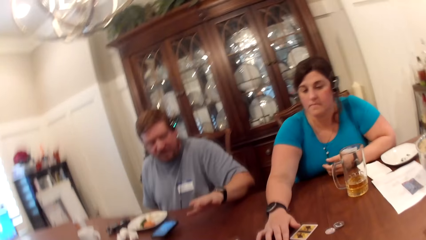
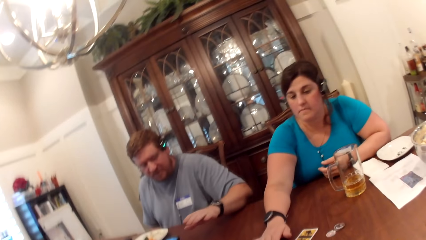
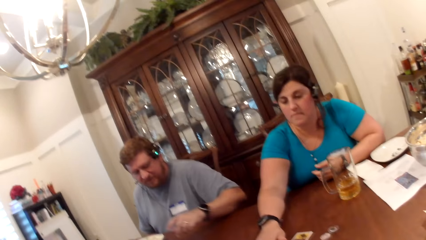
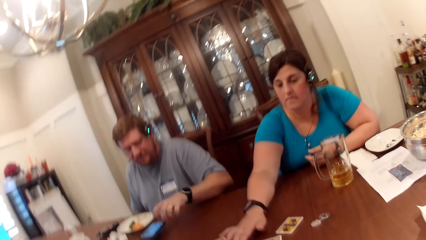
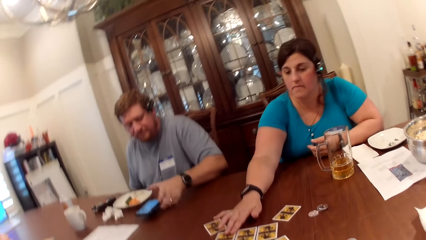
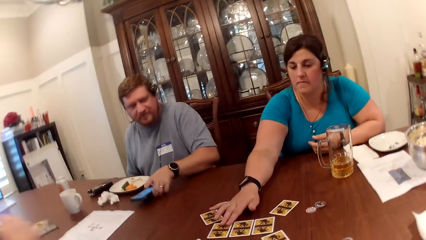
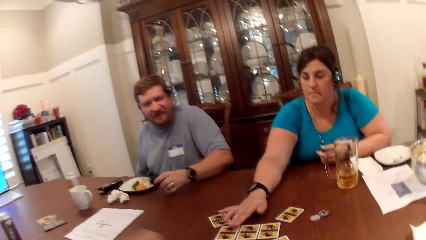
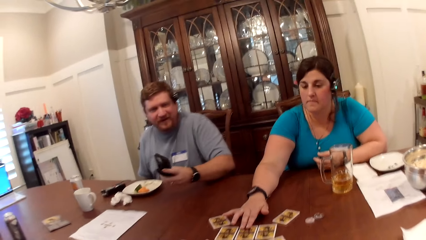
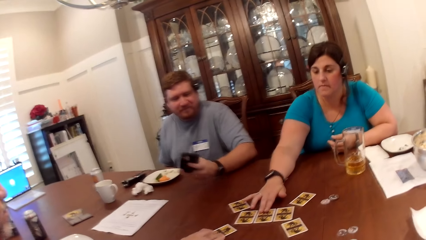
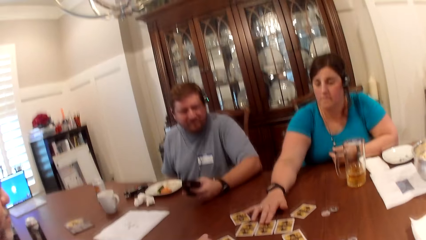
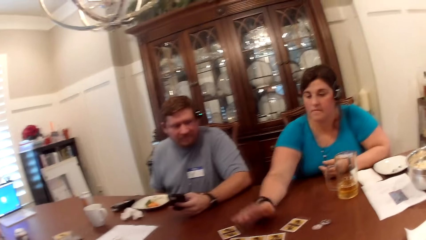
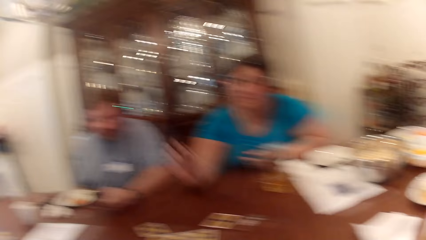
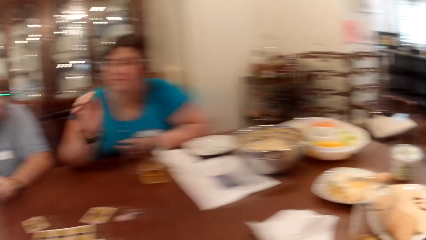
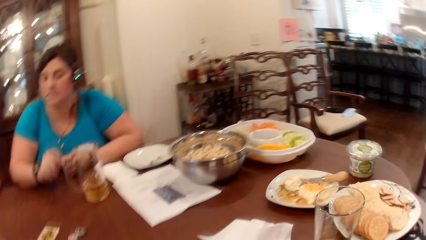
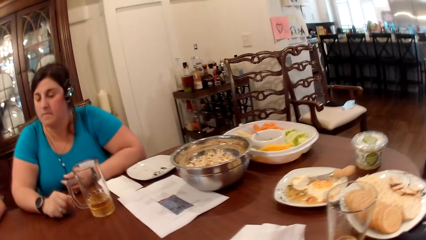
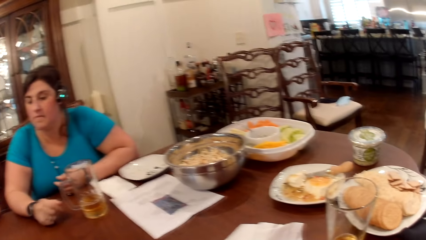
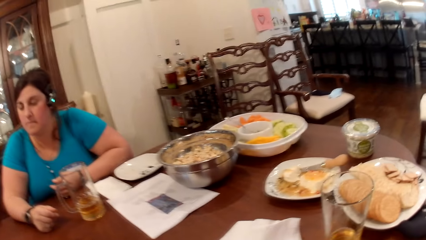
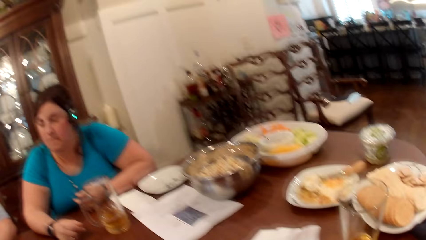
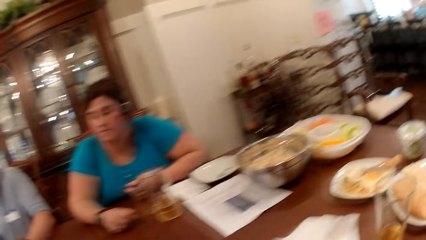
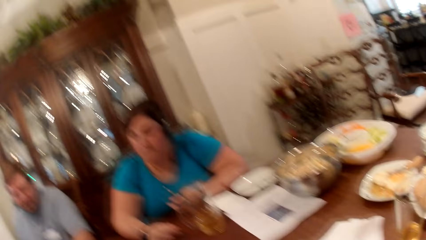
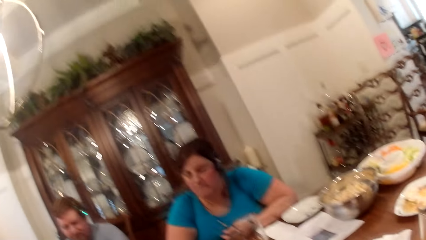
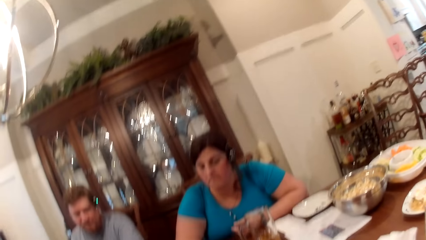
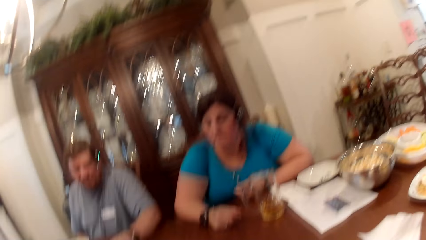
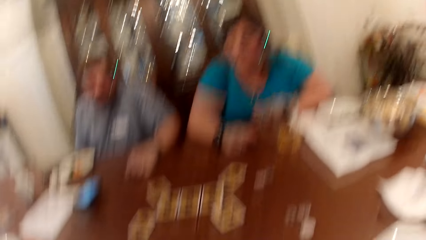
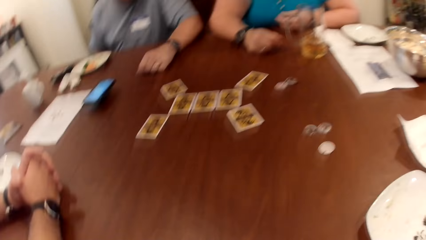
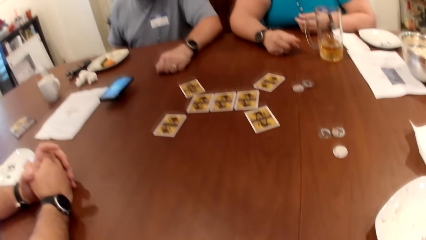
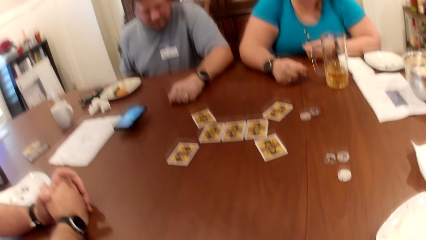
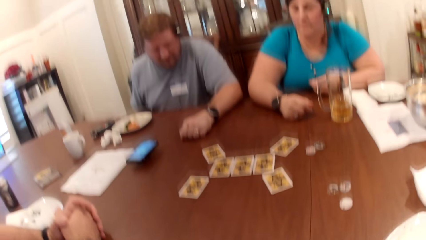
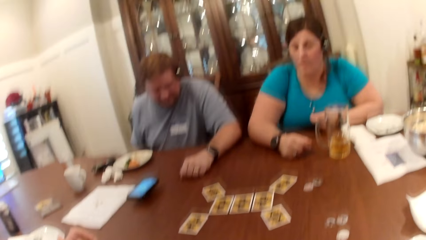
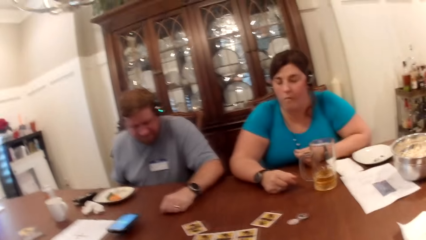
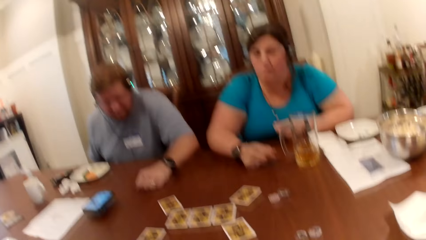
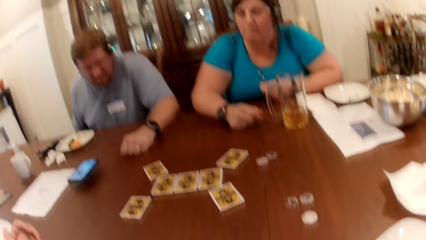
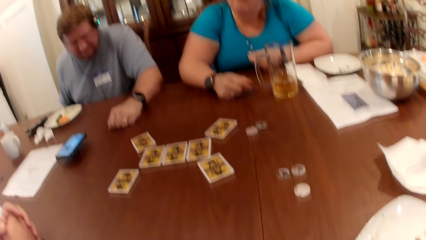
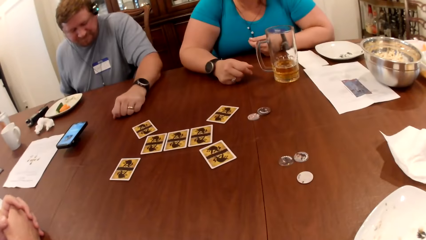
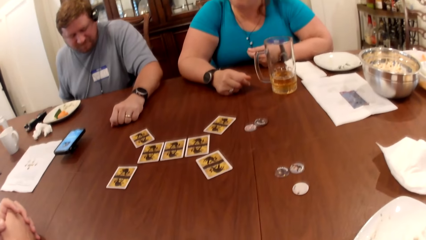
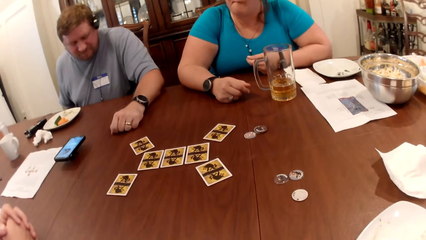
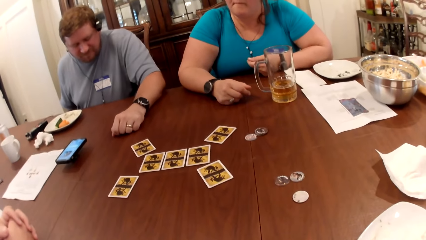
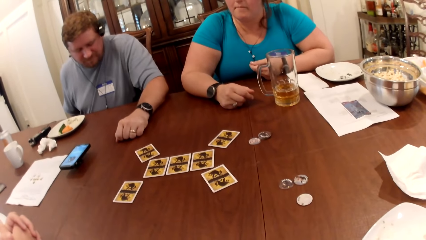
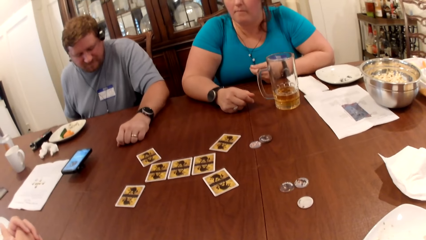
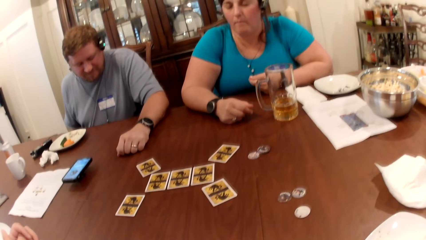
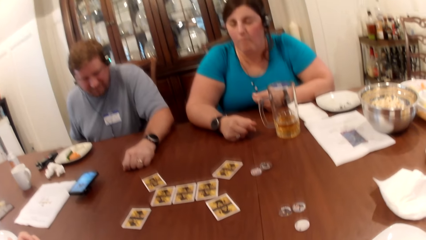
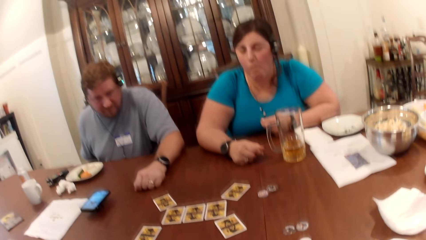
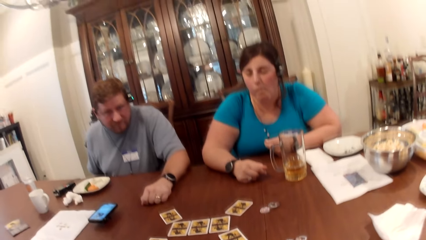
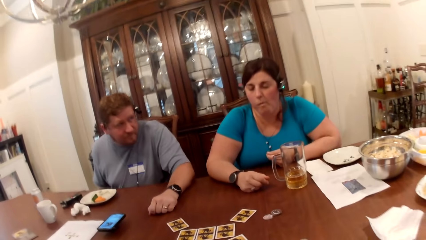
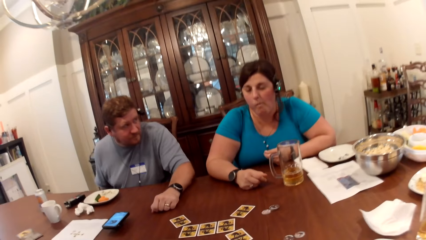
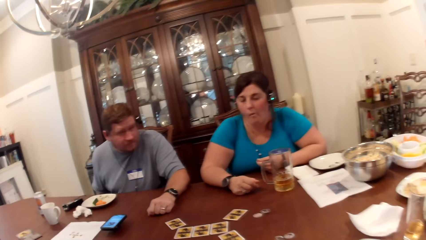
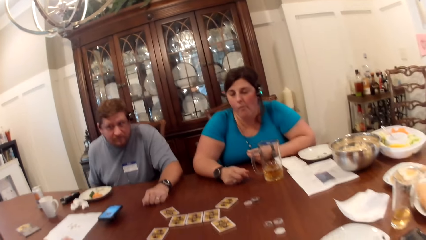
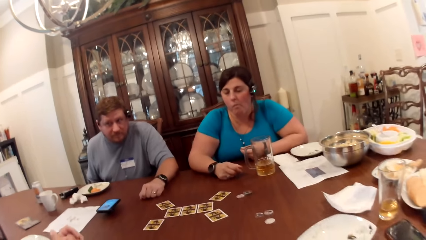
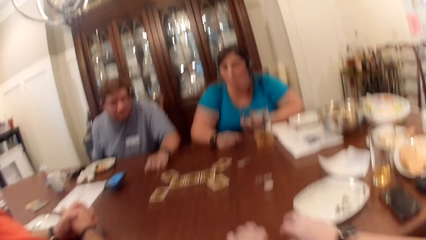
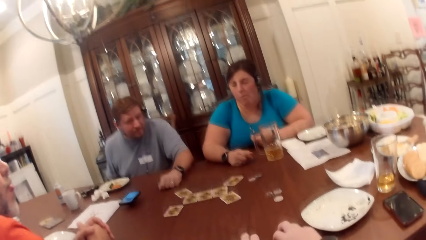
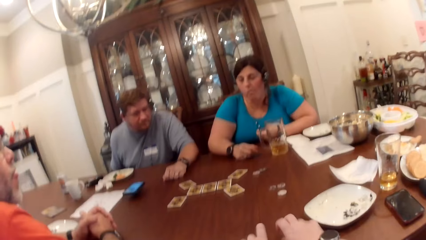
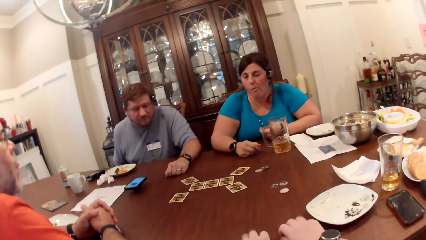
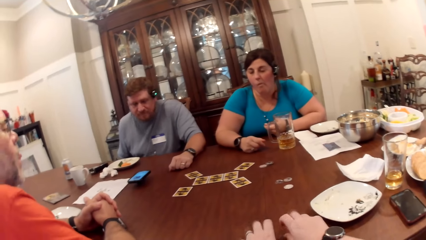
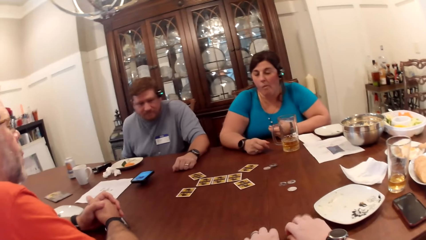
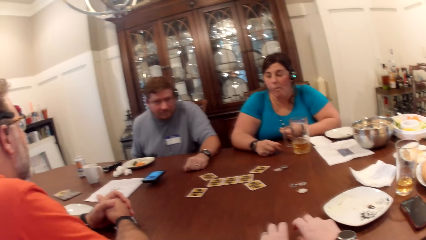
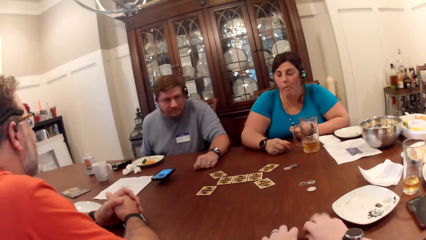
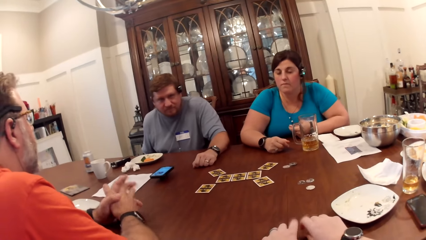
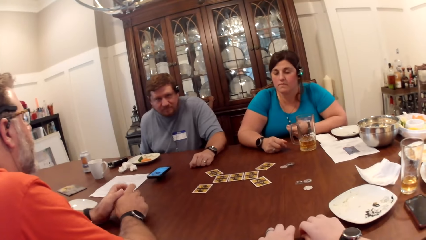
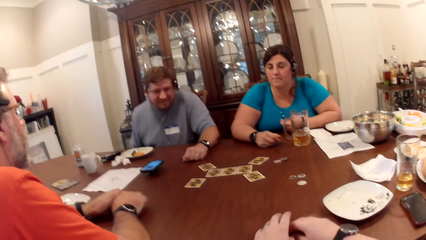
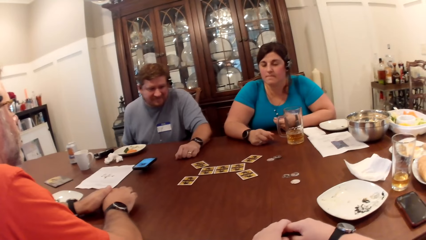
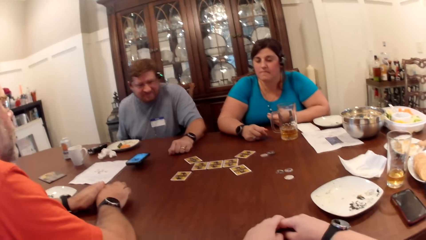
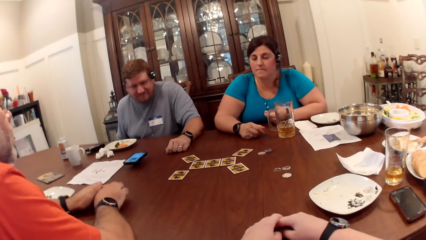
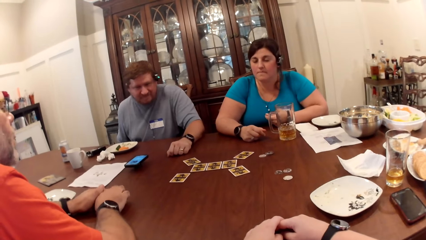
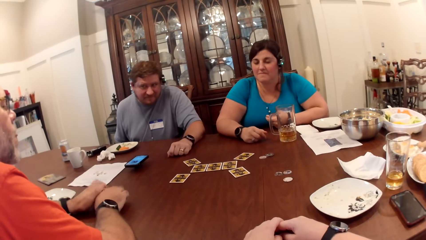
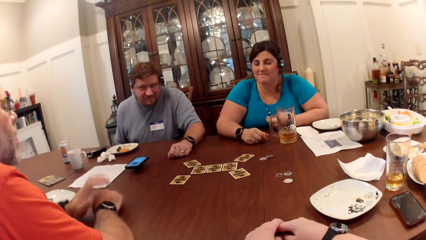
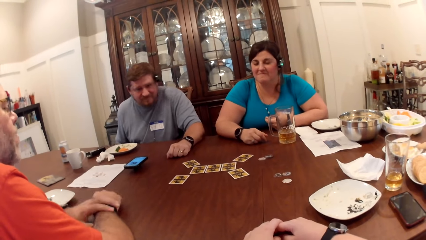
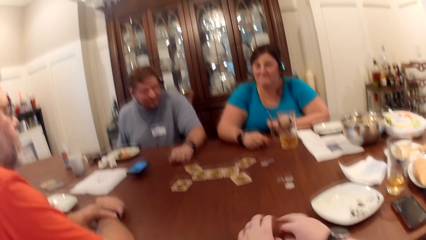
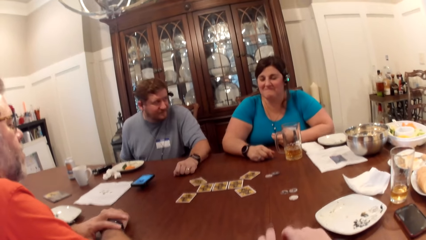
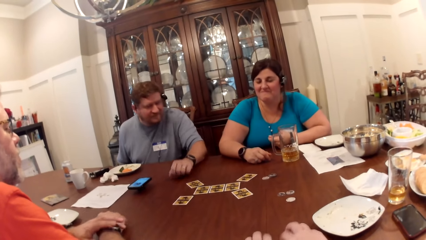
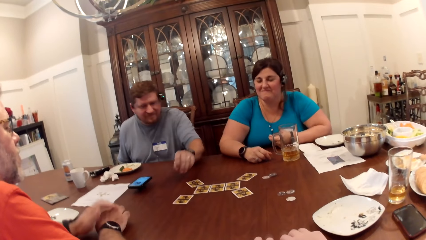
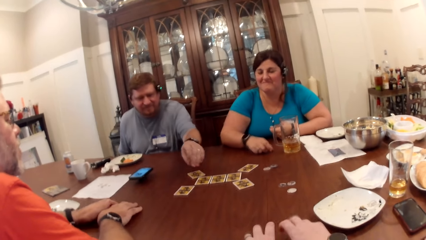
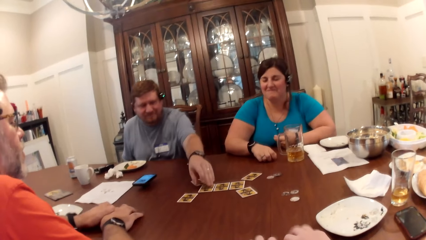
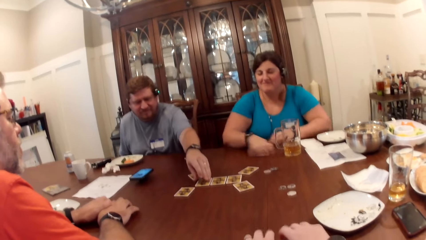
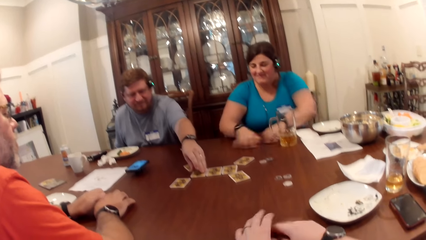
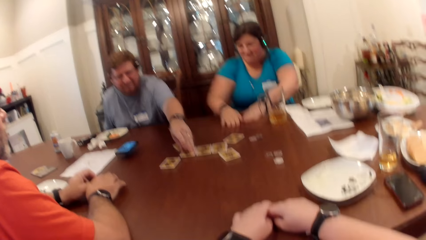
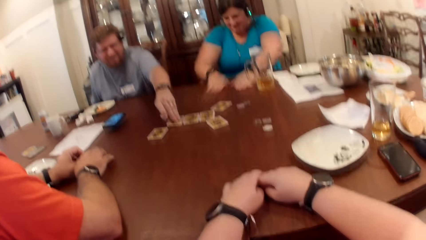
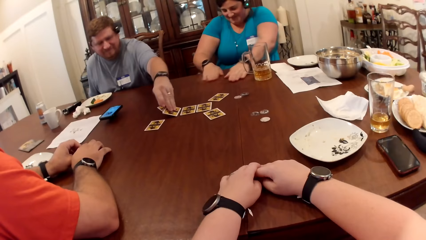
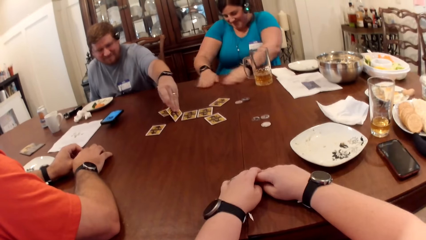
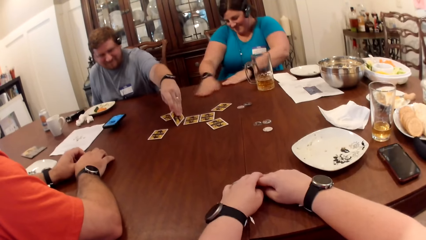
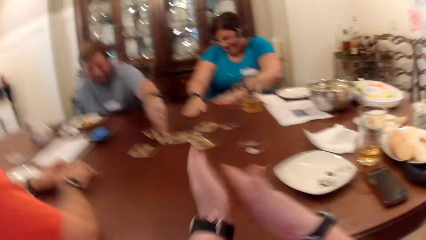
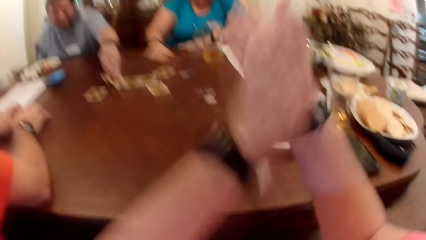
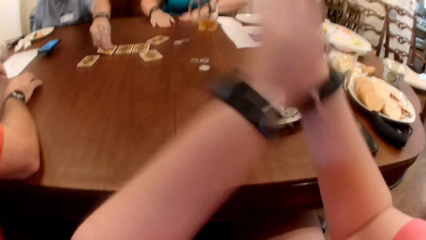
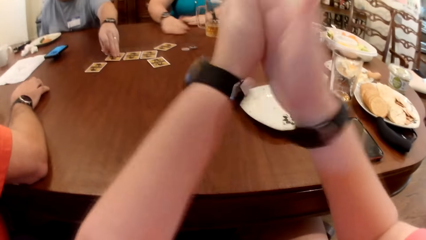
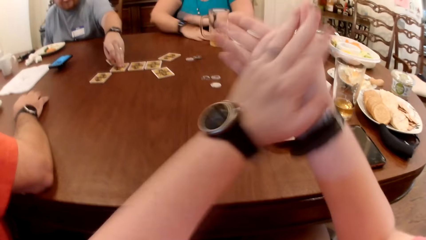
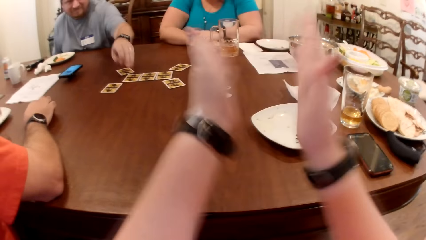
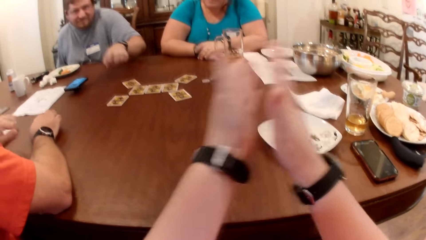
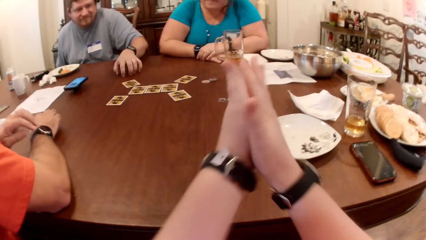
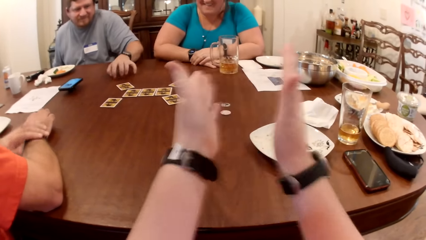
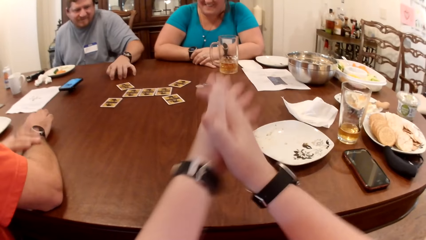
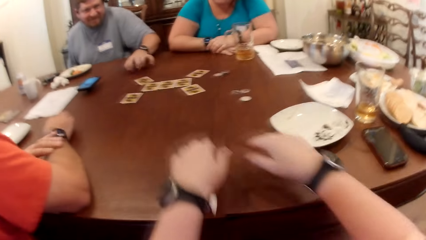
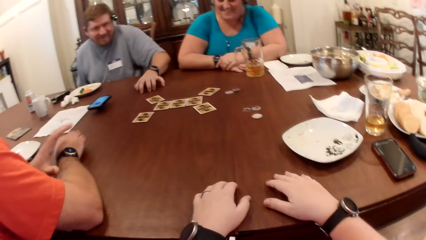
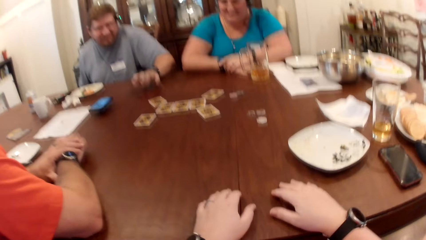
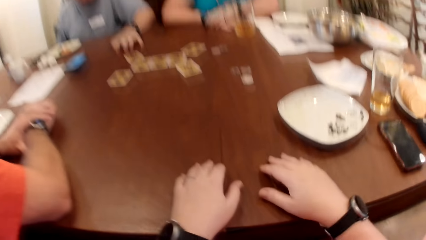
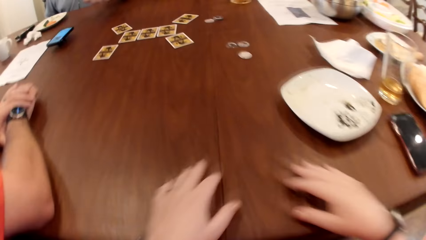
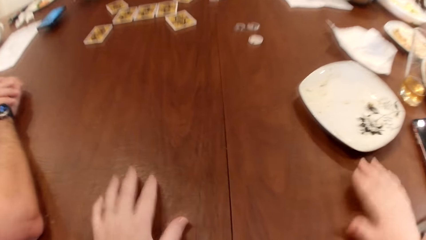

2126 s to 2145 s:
A man picks up the phone from the table with his left hand. The camera wearer looks around. She knocks the table with both hands. Another man taps on the table with both hands. The camera wearer folds her hands on the table. She taps on the table. The first man peeks at the card on the table with his left hand. A woman rubs the table with both hands. The camera wearer folds her hands on the table, rubs both hands together and claps both hands. The first man taps the table with his left hand. The camera wearer claps her hands and drops both hands on the table.
